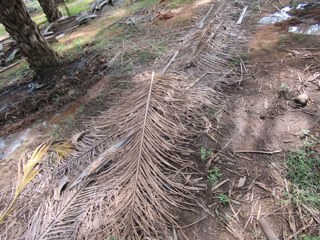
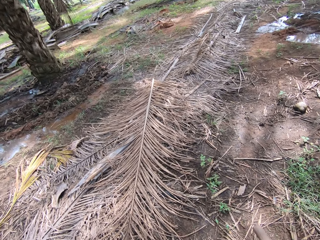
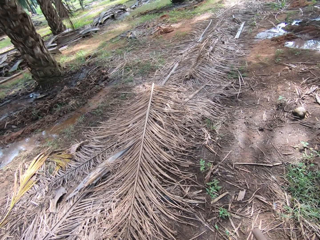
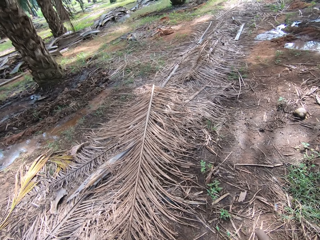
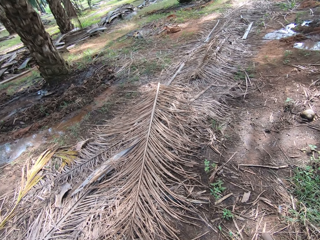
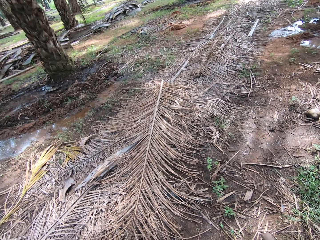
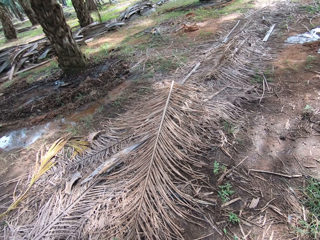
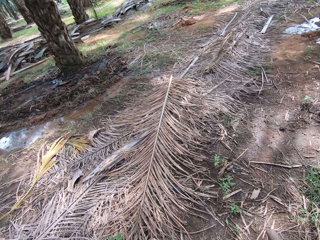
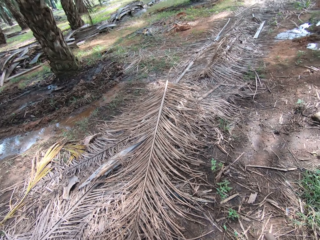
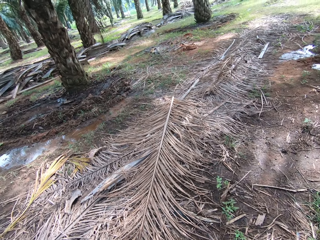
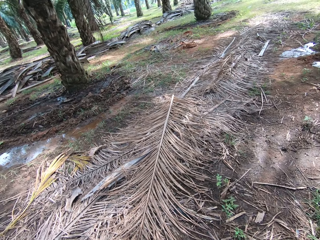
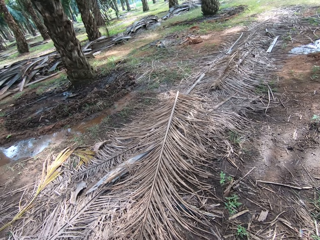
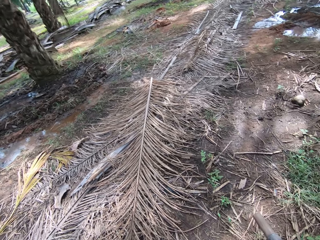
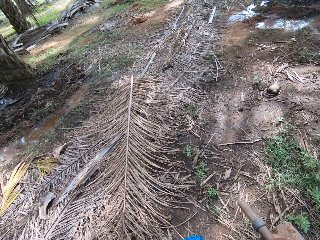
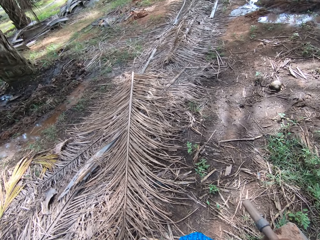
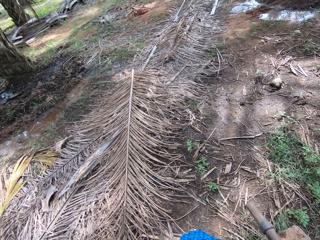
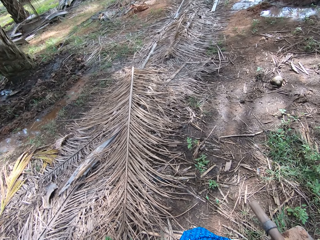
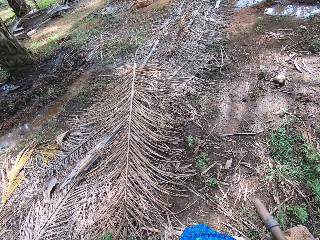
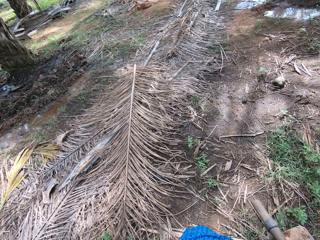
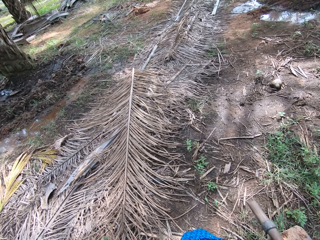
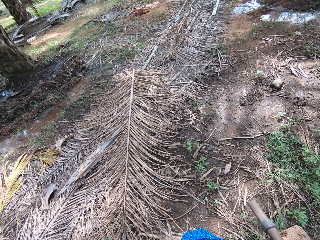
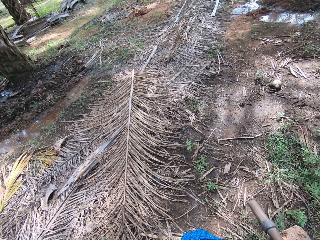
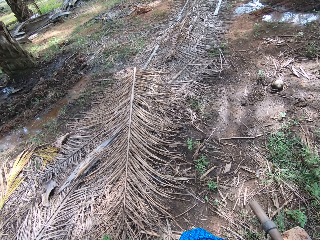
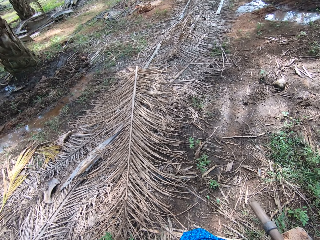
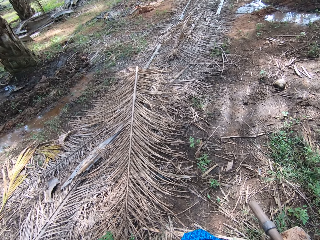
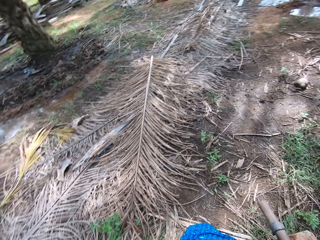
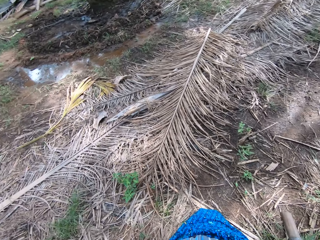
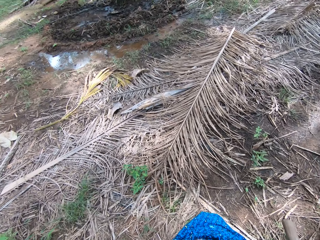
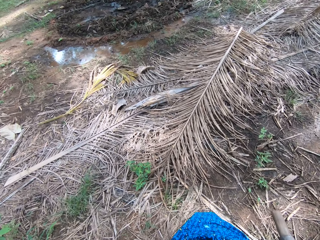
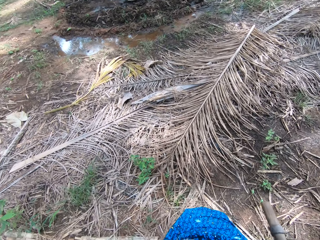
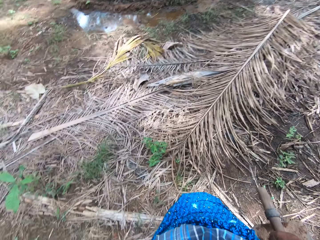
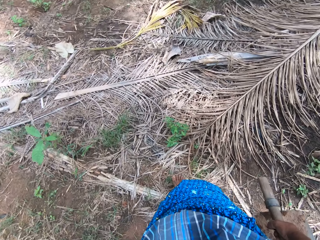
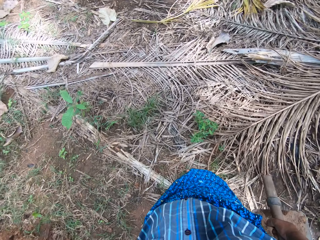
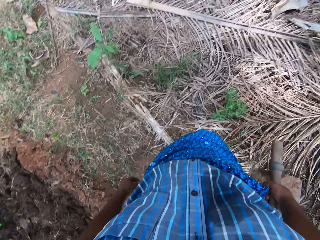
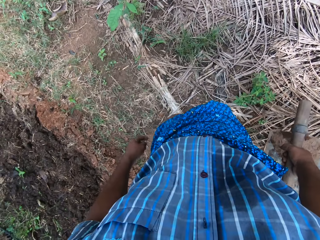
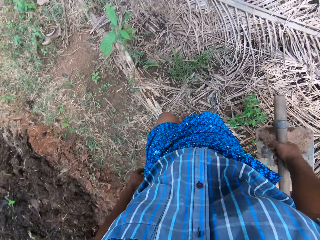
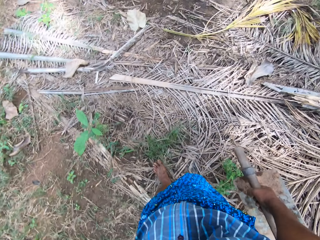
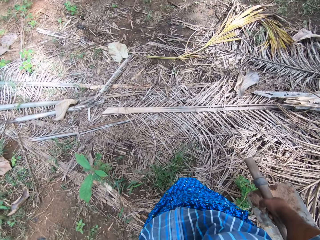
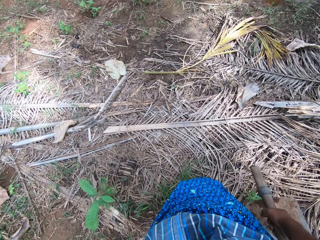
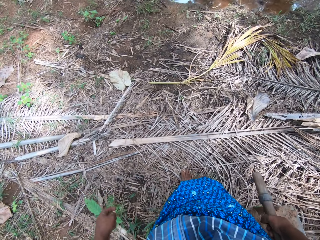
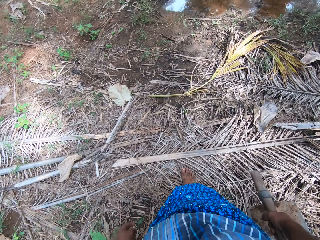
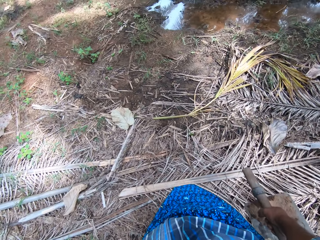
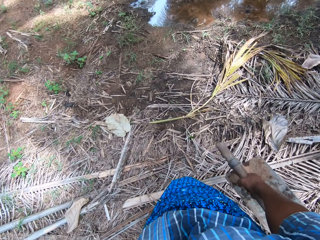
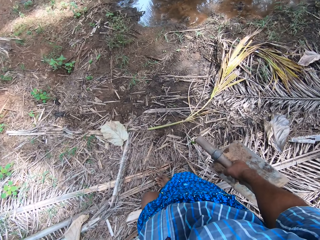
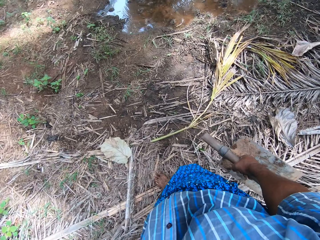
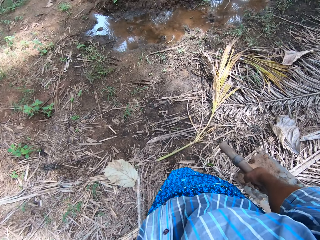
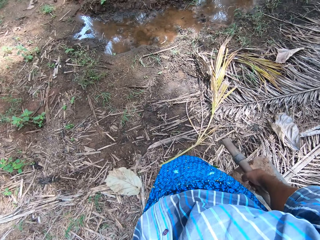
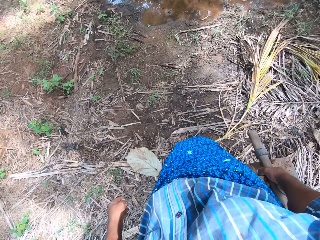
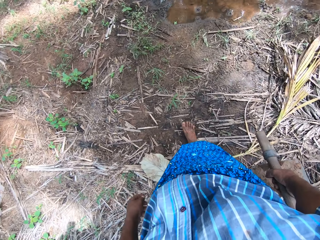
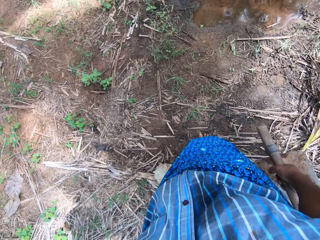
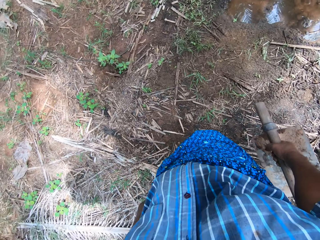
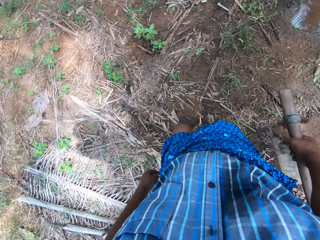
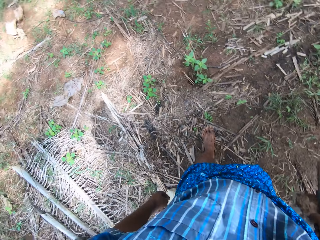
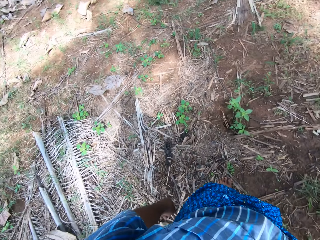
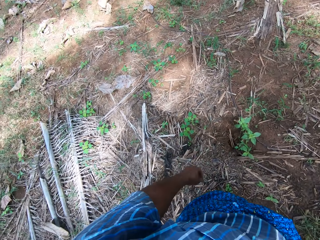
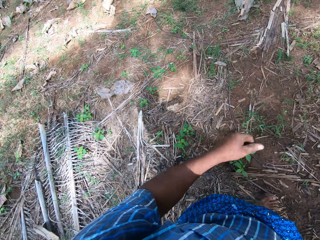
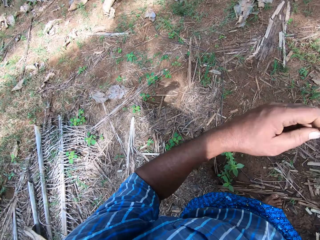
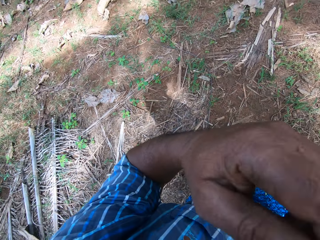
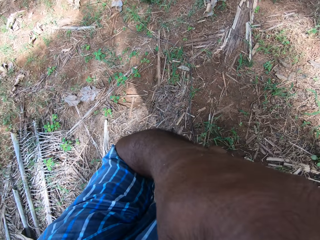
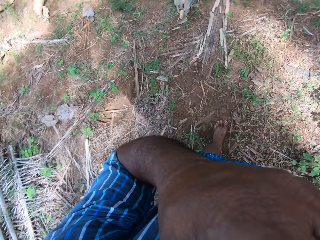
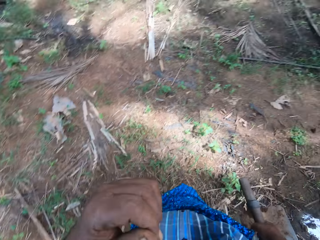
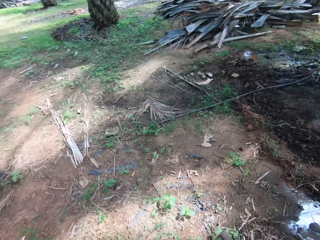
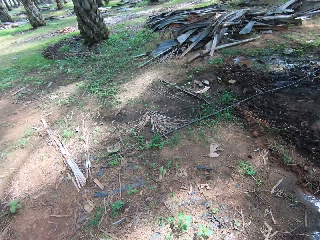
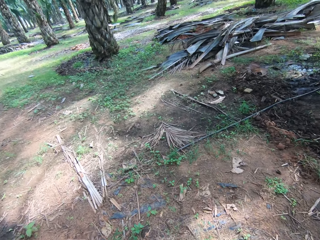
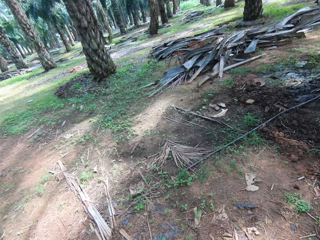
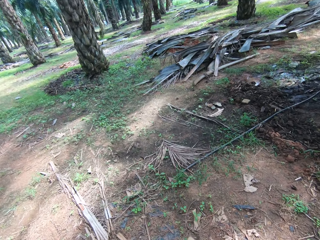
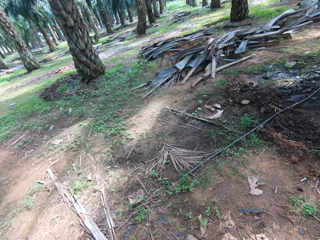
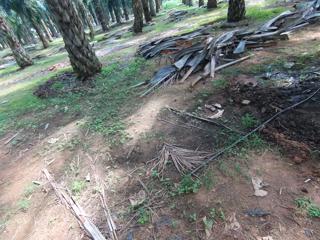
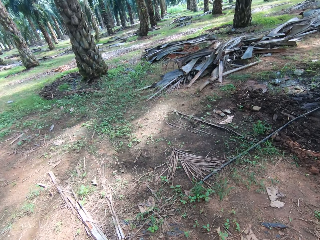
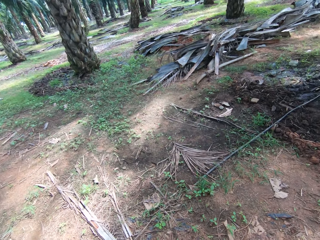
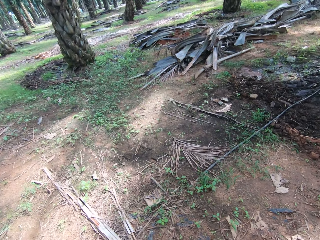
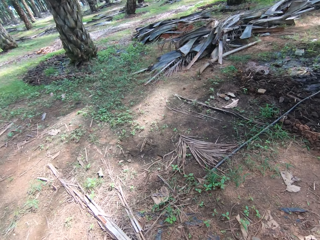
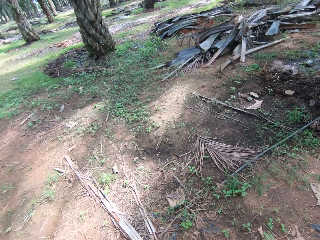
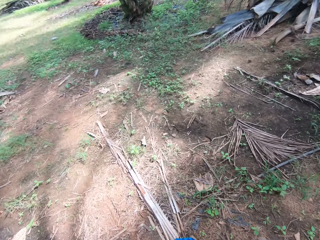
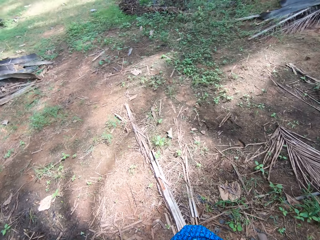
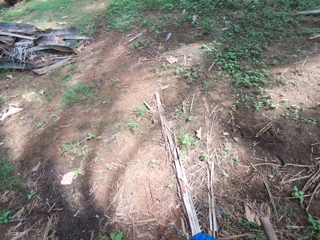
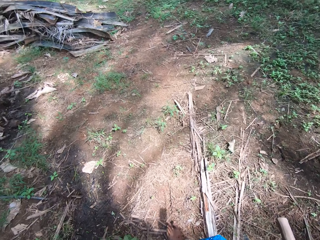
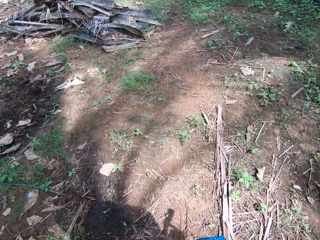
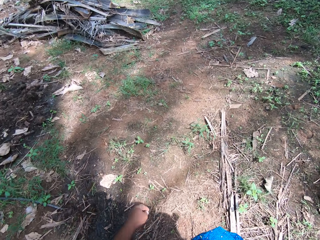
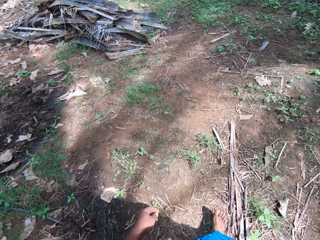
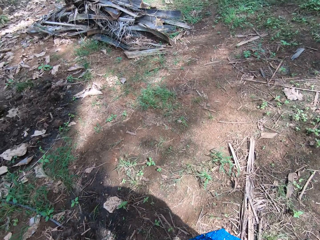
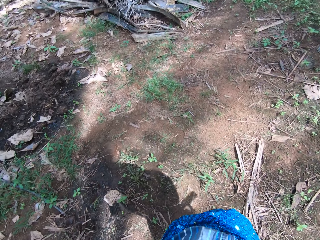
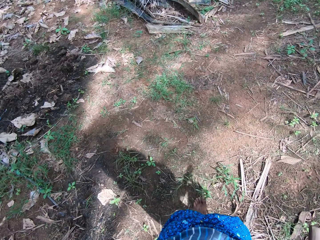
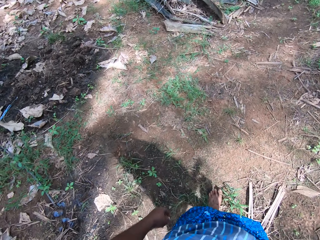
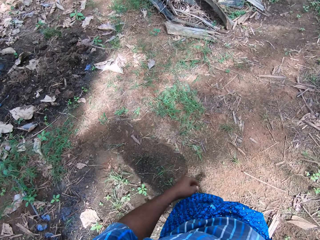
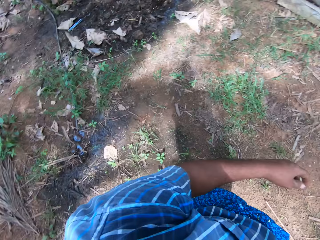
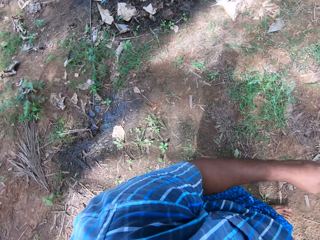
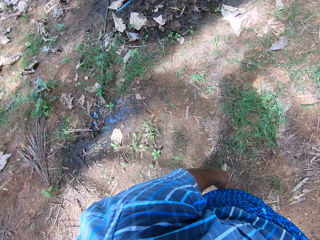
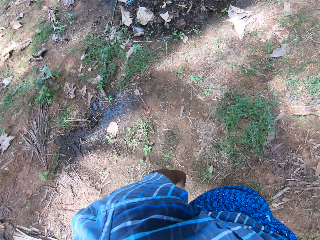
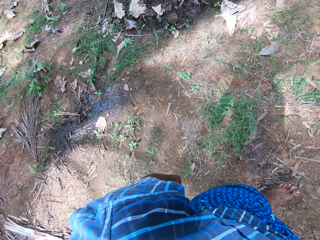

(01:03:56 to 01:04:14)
The camera wearer walks around the compound. He touches his face with his left hand. He walks around the compound.

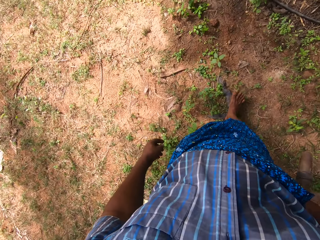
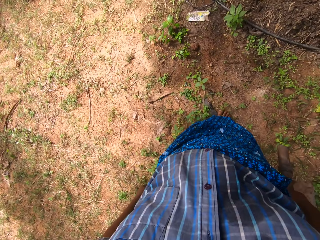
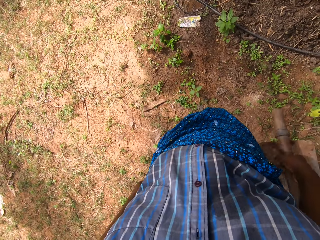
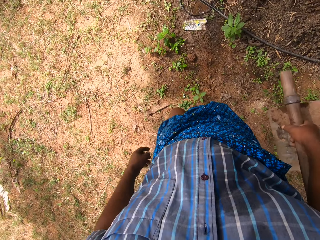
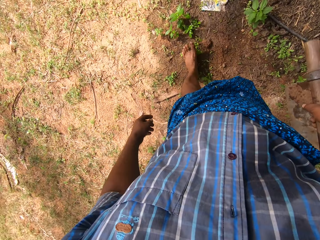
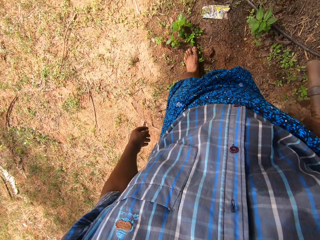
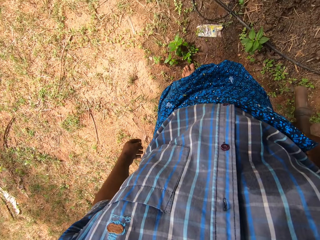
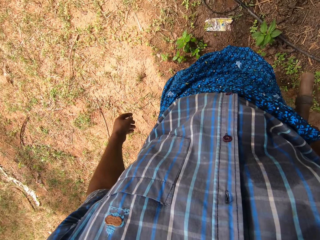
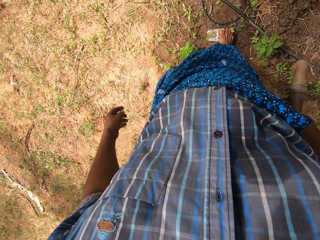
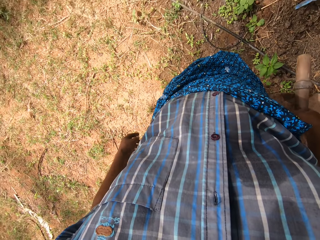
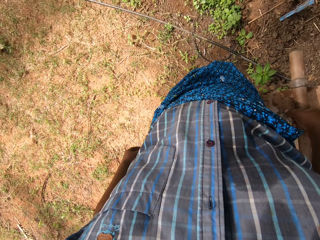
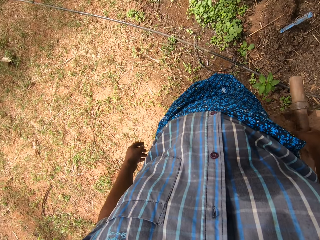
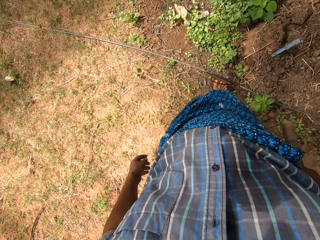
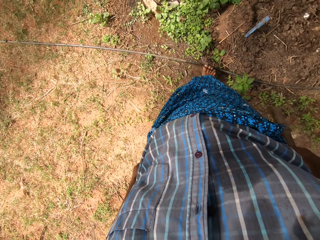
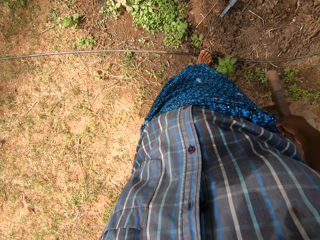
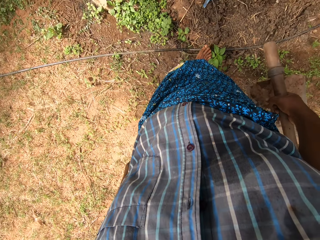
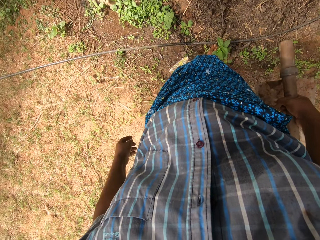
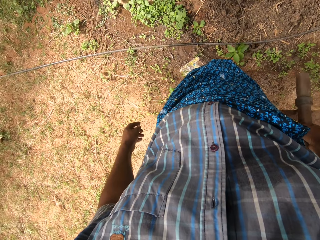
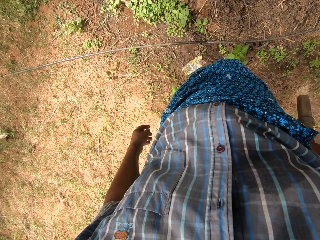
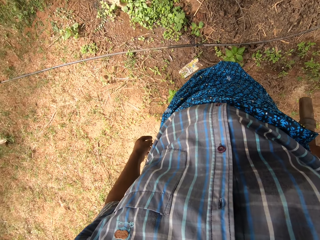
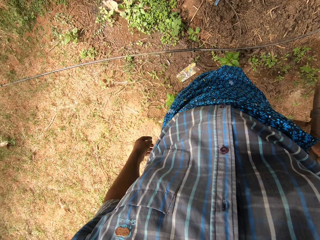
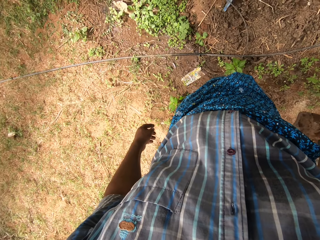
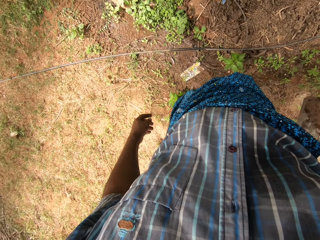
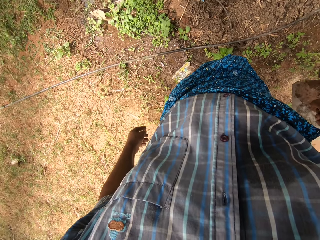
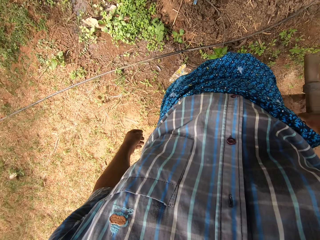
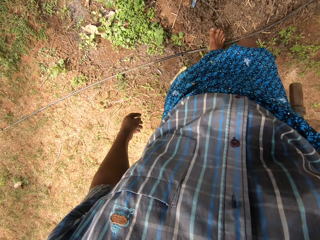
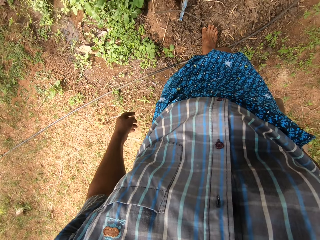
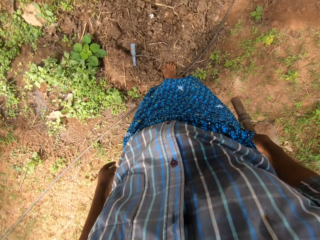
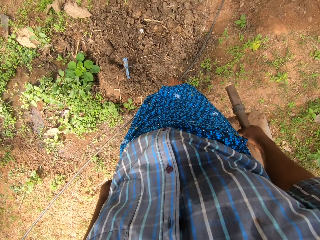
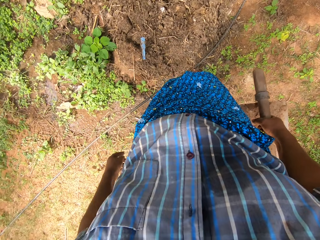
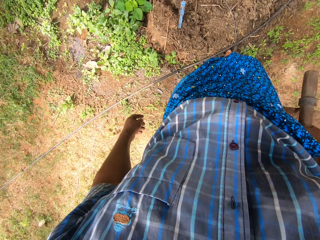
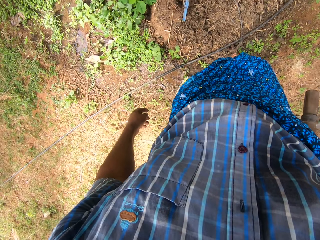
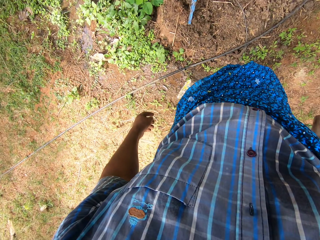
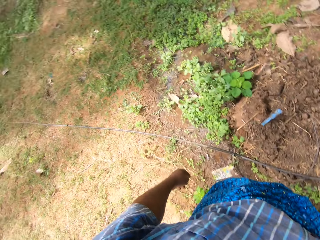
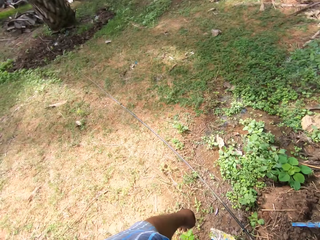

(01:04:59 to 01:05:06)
The camera wearer moves a piece of branch with his right leg. He clears the ground with his leg.
